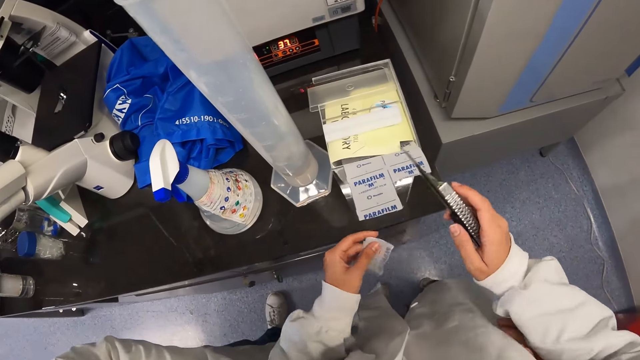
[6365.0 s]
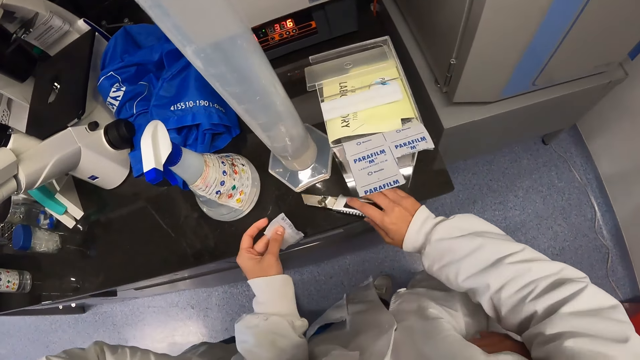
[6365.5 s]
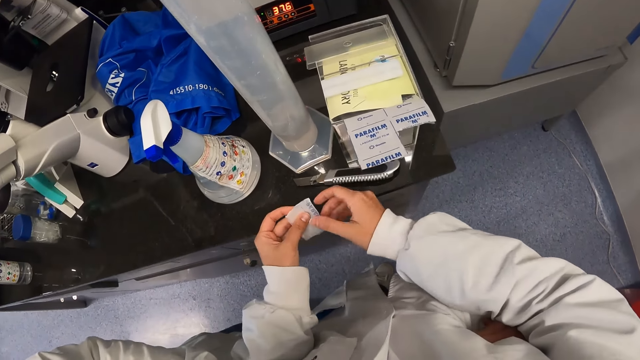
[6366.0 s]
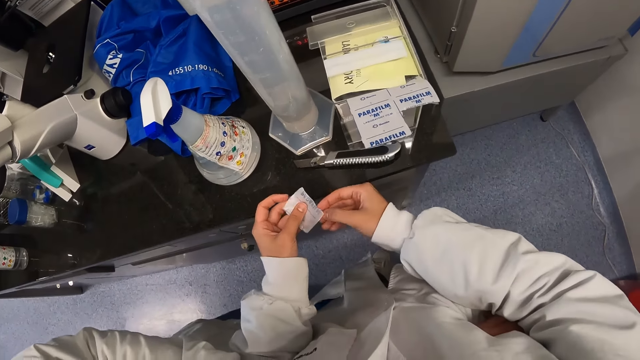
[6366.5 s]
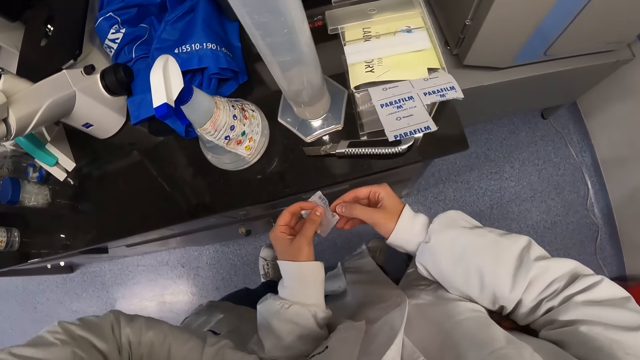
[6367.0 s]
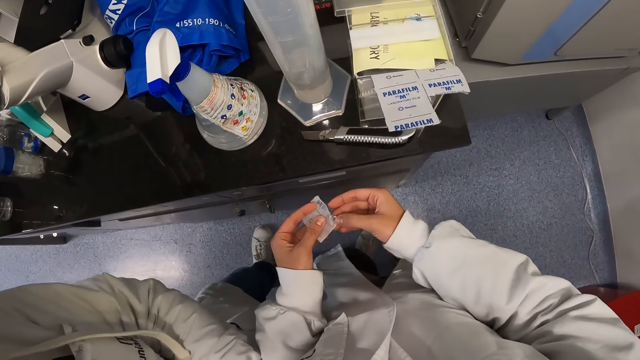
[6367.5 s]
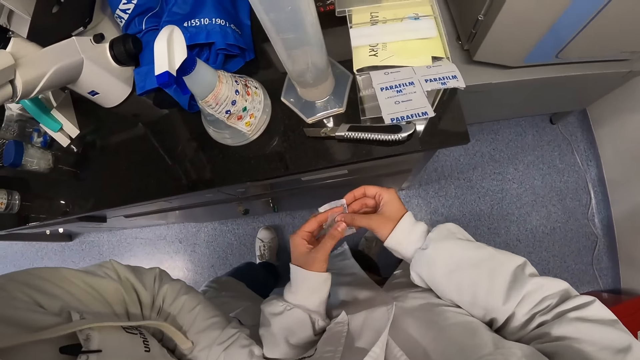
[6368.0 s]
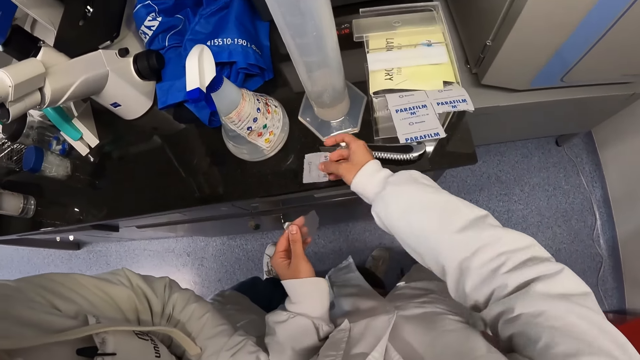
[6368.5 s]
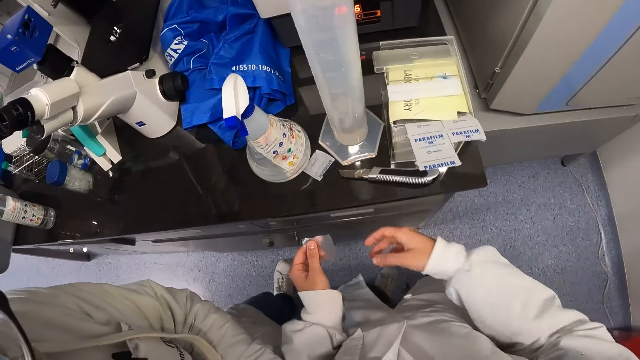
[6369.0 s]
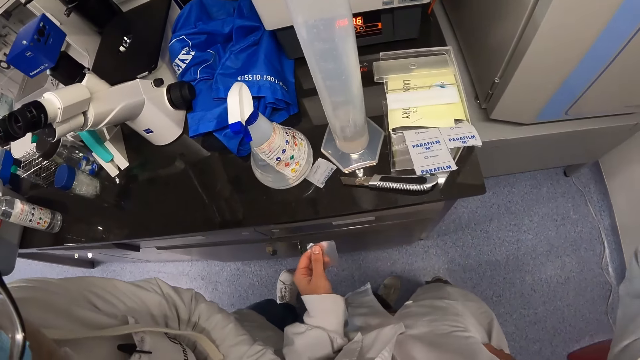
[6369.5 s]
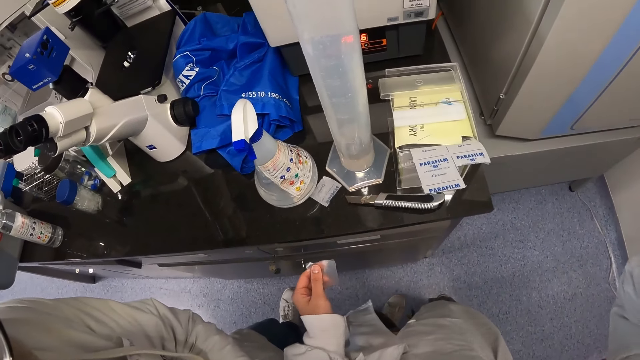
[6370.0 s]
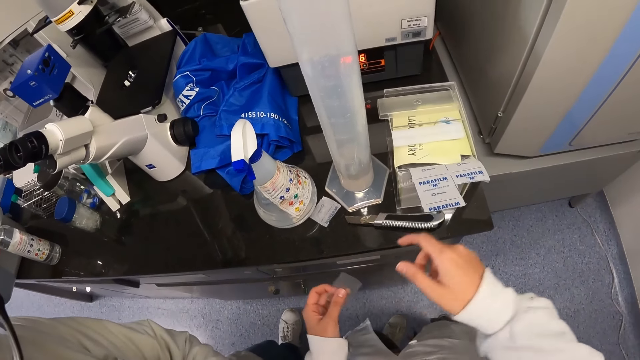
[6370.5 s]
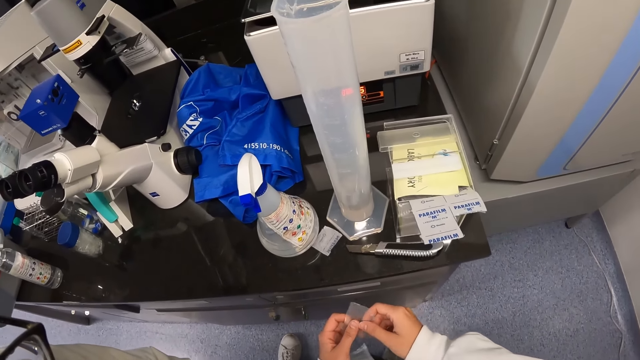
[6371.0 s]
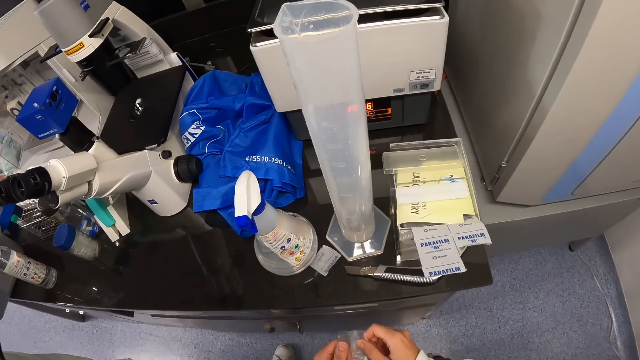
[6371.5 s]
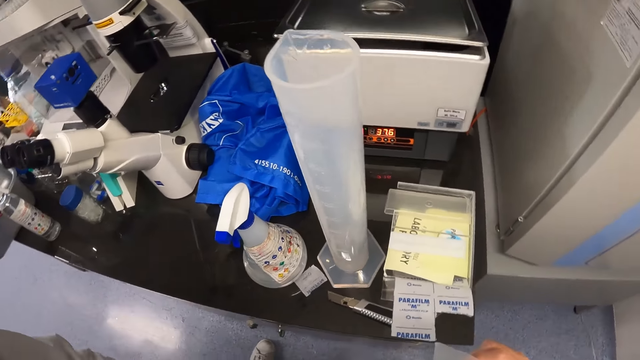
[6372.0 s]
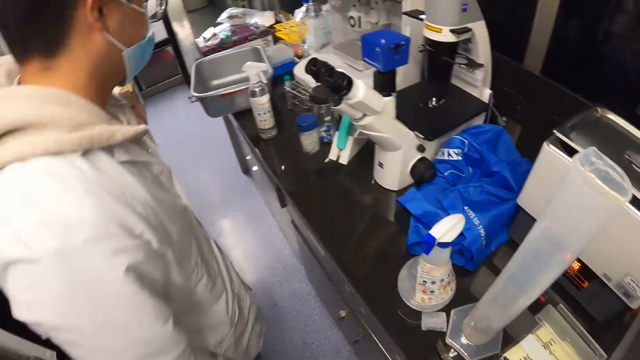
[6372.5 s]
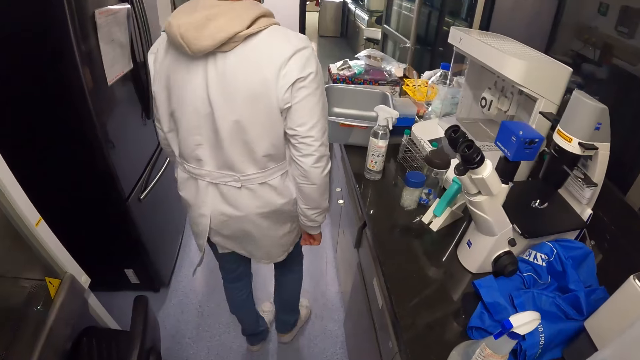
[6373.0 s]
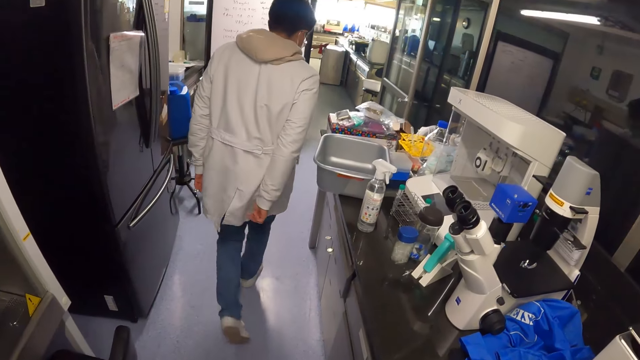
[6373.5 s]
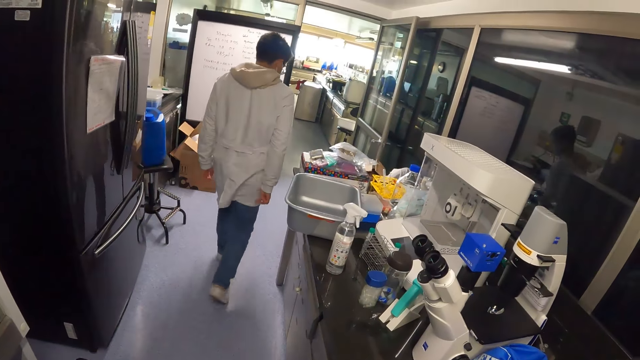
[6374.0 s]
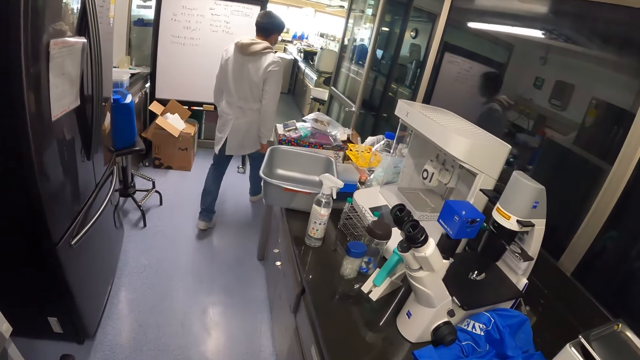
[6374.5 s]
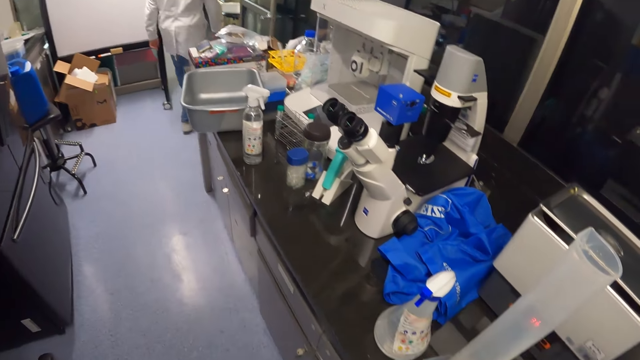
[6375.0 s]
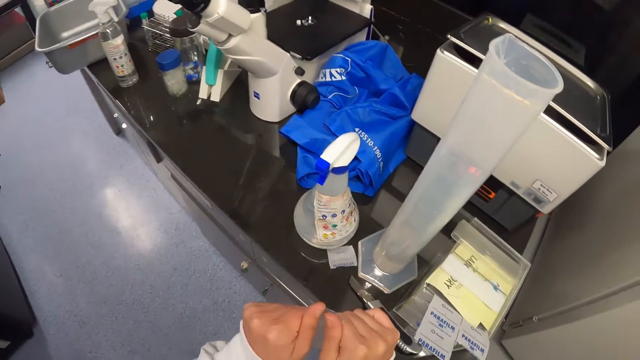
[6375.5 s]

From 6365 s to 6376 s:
The camera wearer picks up the paper with a hand. They drop the knife on the countertop. They hold the paper with both hands. They detach the film nylon from the paper. They drop the paper on the countertop. A man stands beside the camera wearer. The camera wearer lifts a hand. They stare around the laboratory. They stretch the film nylon paper with both hands. The man walks from the camera wearer around the laboratory.

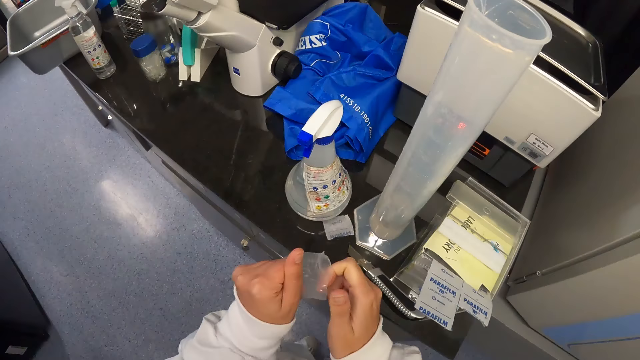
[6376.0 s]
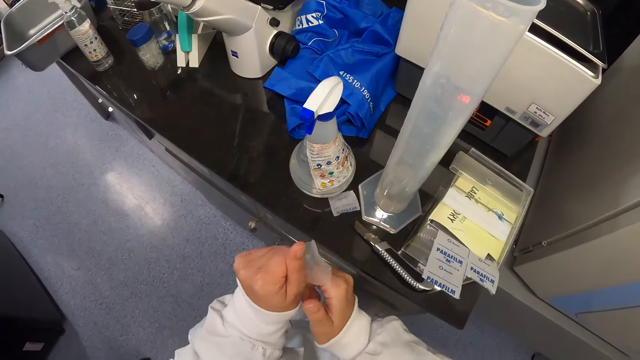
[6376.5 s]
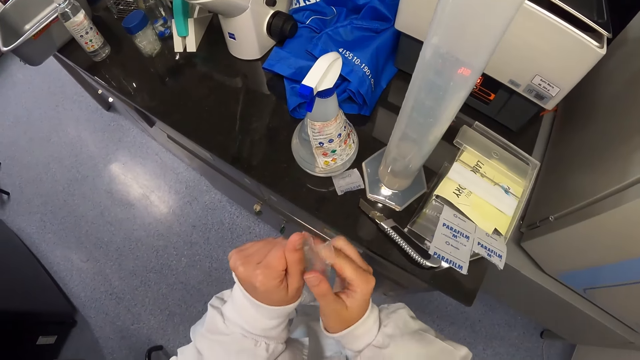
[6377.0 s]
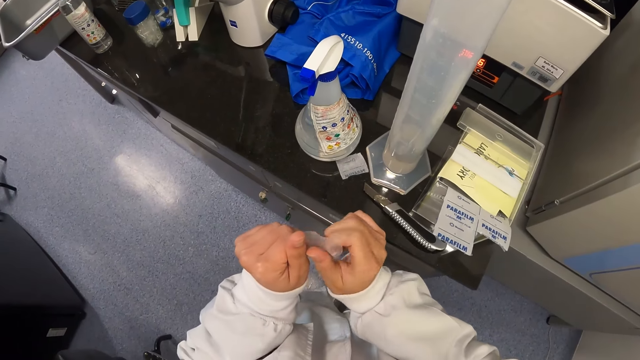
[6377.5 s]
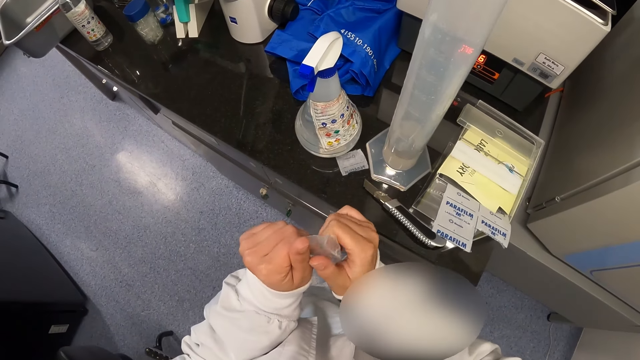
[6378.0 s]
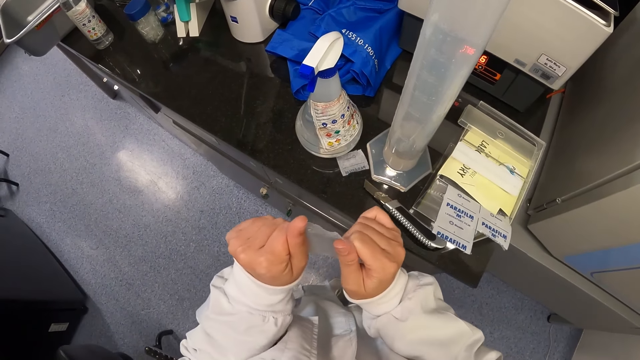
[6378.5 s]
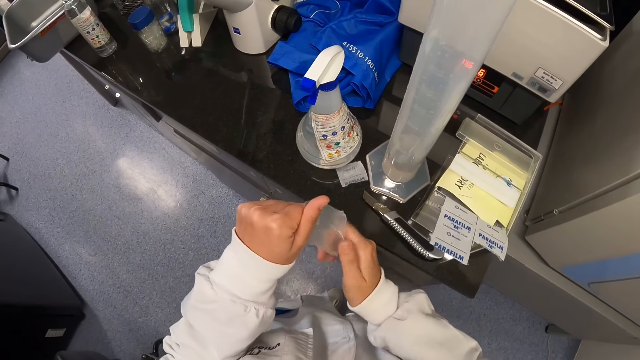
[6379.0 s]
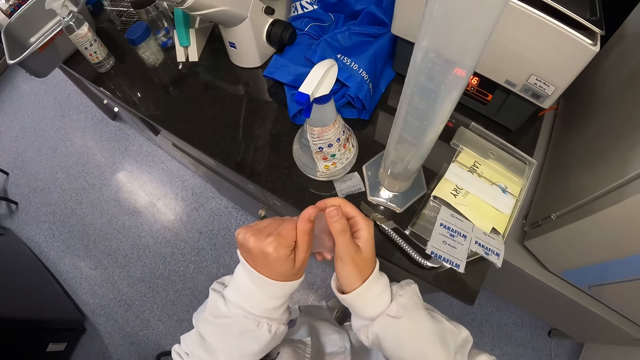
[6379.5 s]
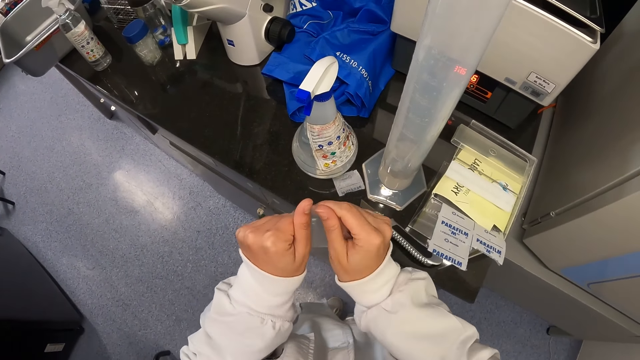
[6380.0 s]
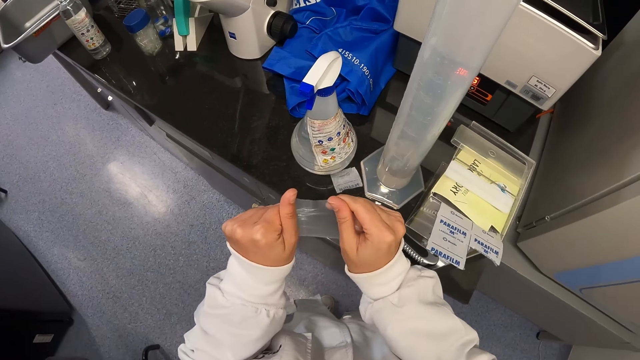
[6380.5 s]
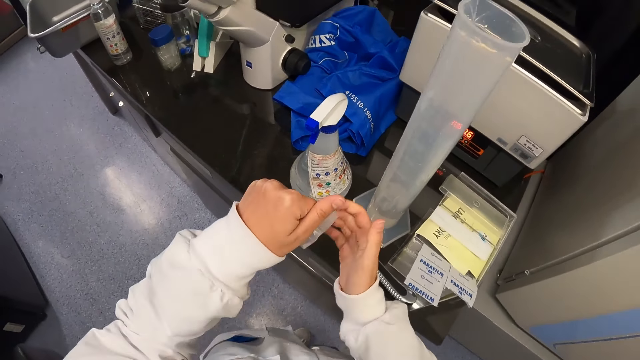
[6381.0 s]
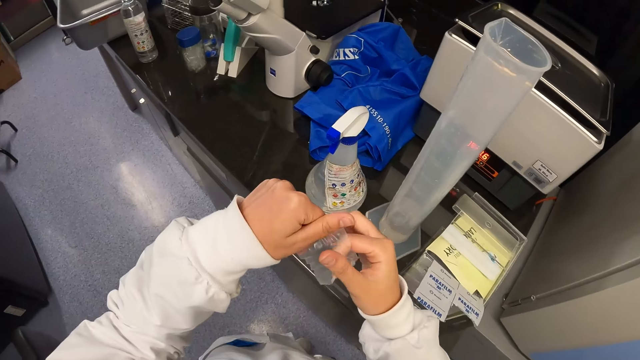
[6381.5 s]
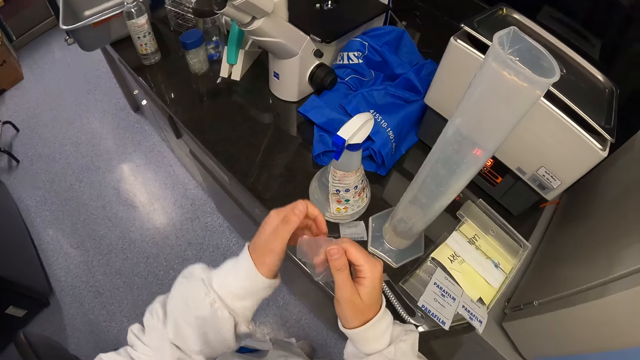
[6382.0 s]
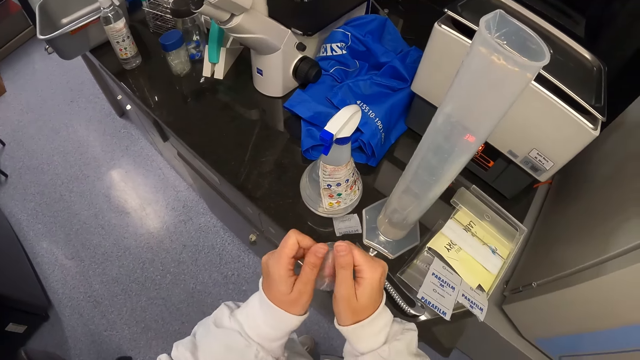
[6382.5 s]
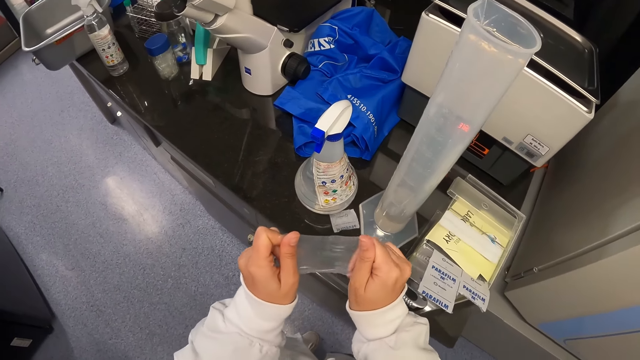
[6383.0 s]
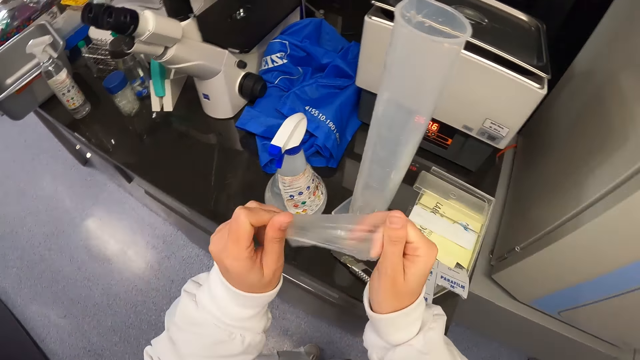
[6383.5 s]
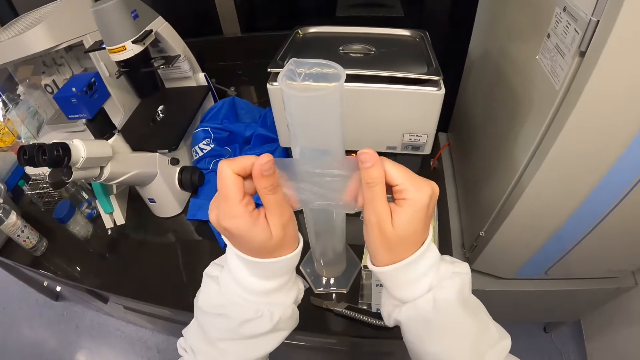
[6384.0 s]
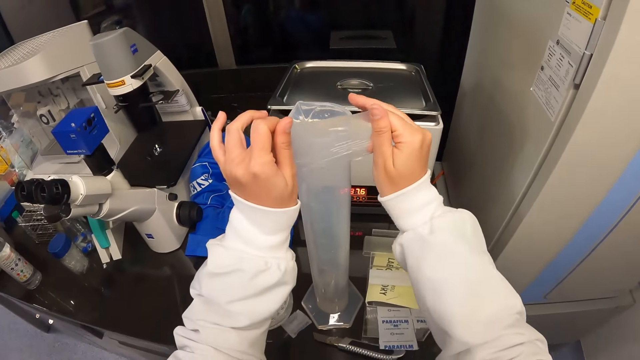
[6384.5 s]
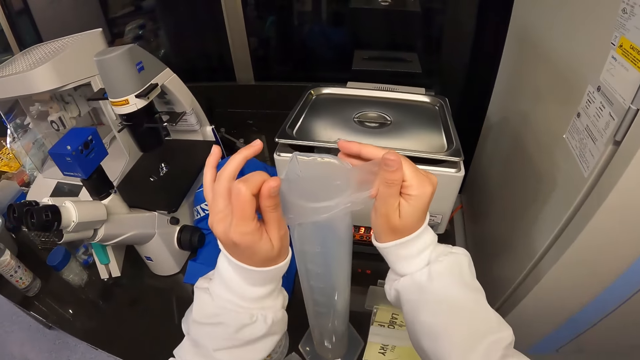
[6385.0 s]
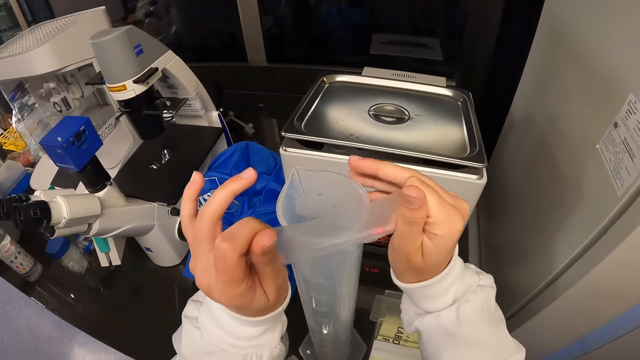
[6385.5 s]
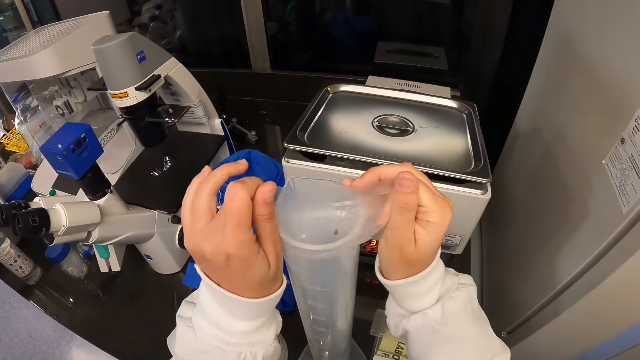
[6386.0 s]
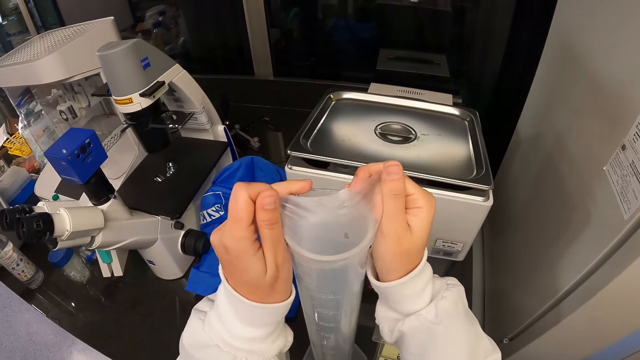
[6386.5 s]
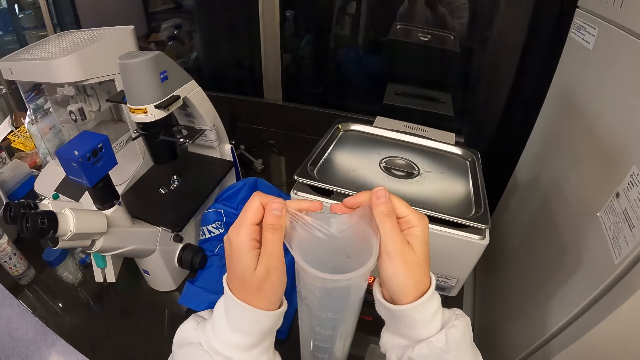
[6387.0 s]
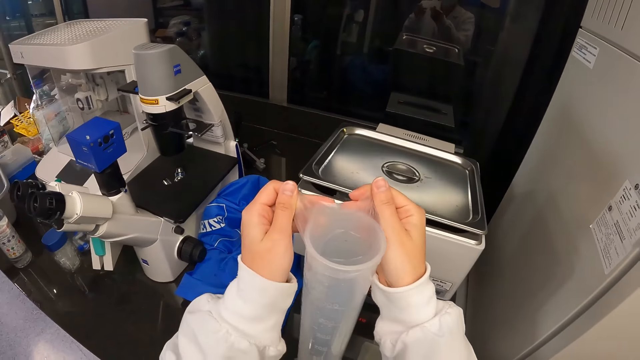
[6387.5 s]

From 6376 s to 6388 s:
The camera wearer straightens the paper on the hand. They cover the flask on the countertop with the film paper.
